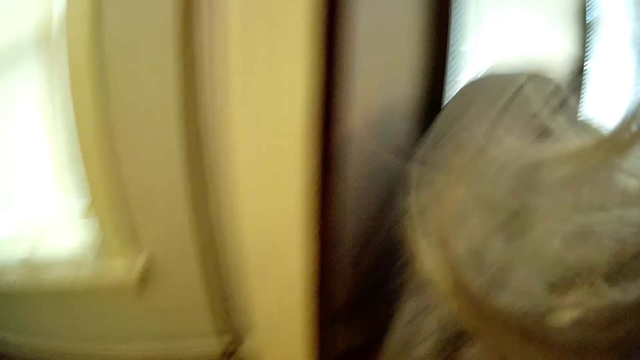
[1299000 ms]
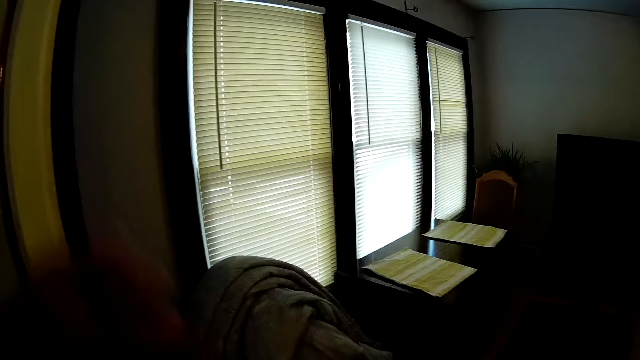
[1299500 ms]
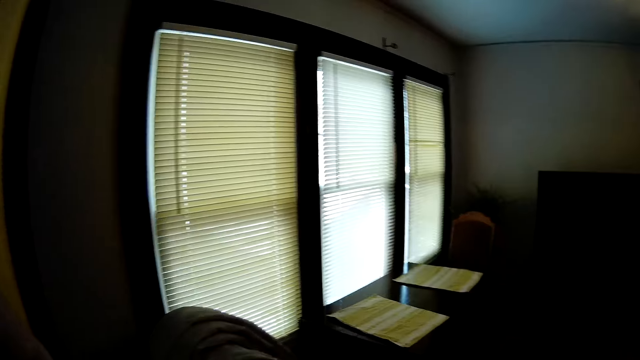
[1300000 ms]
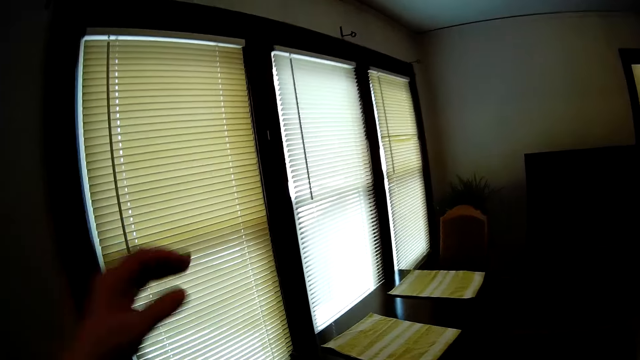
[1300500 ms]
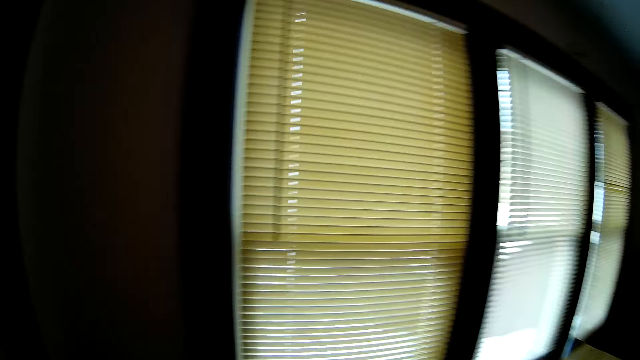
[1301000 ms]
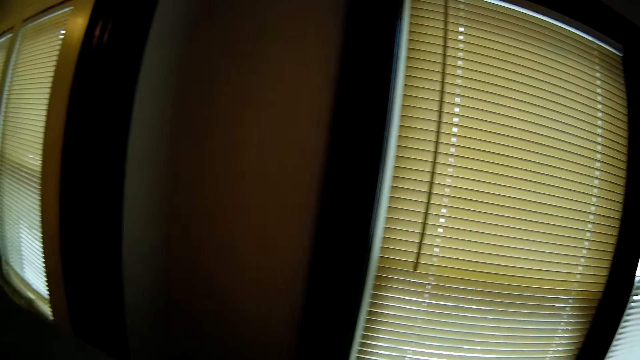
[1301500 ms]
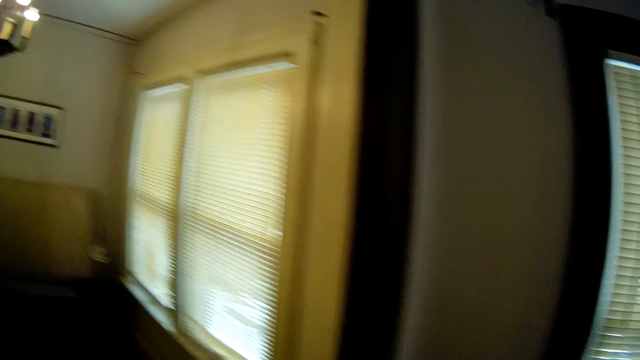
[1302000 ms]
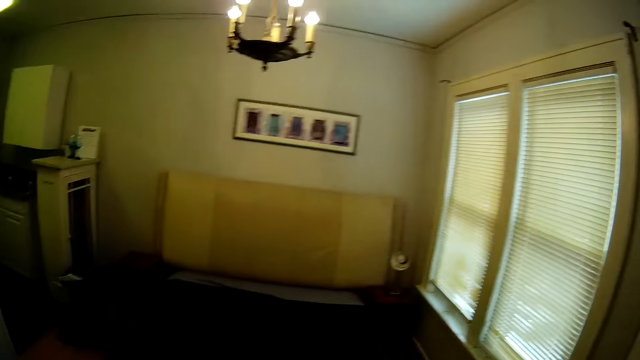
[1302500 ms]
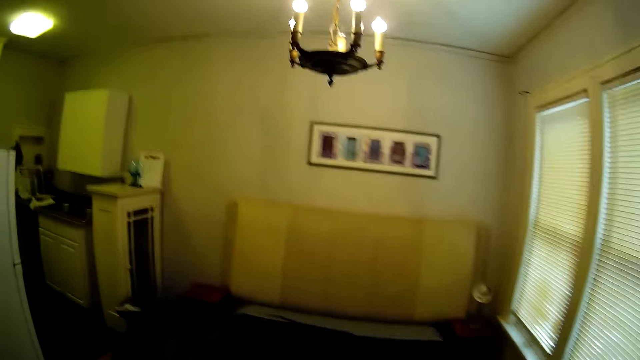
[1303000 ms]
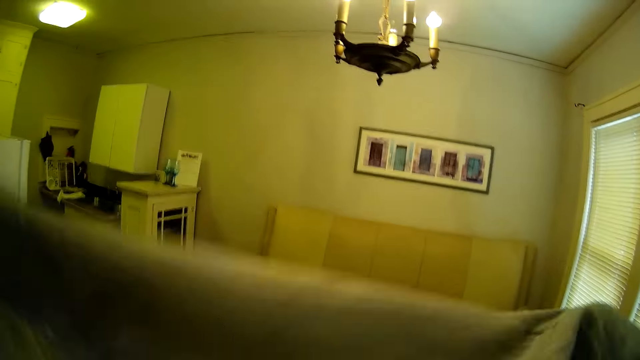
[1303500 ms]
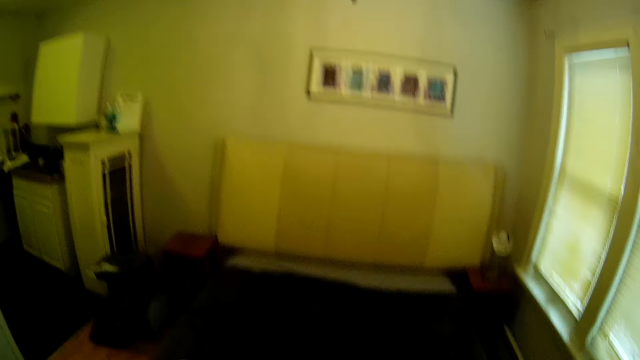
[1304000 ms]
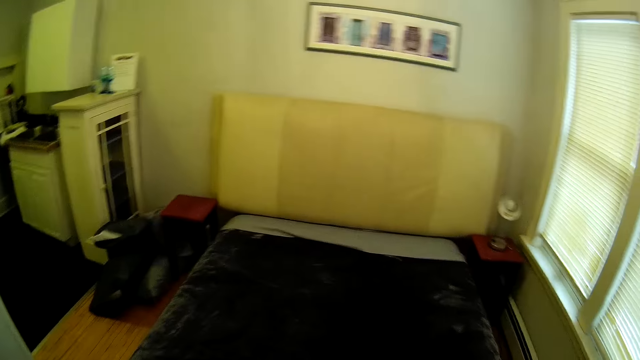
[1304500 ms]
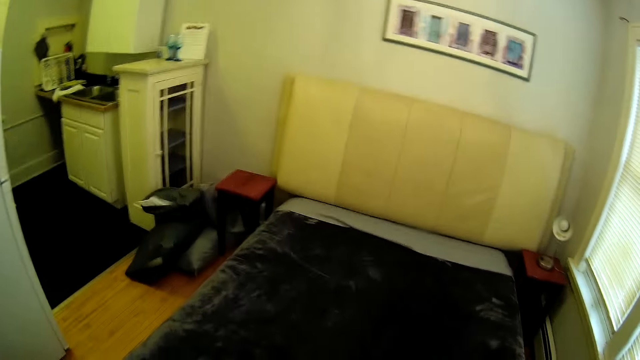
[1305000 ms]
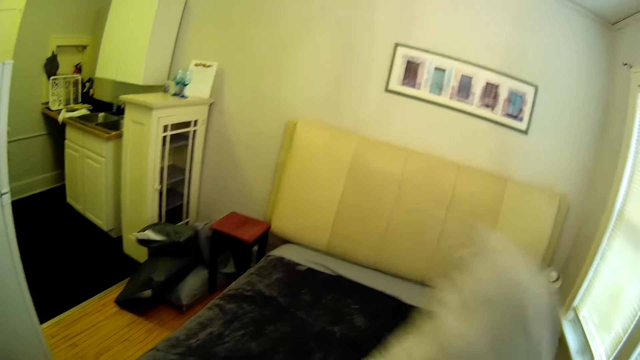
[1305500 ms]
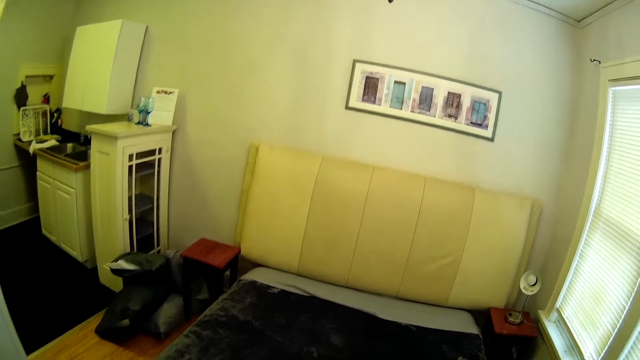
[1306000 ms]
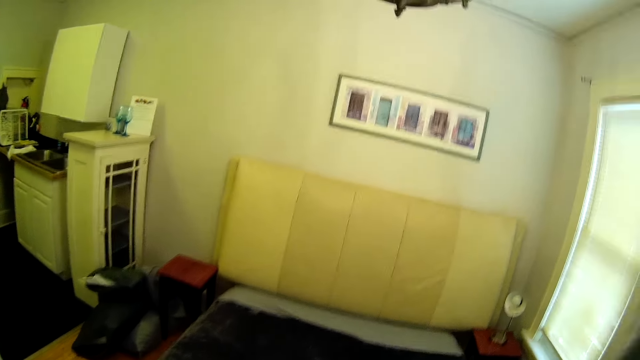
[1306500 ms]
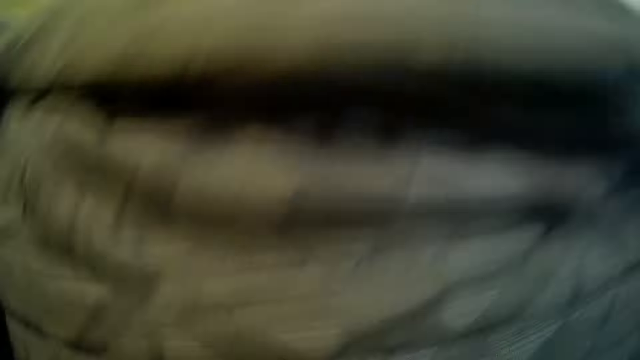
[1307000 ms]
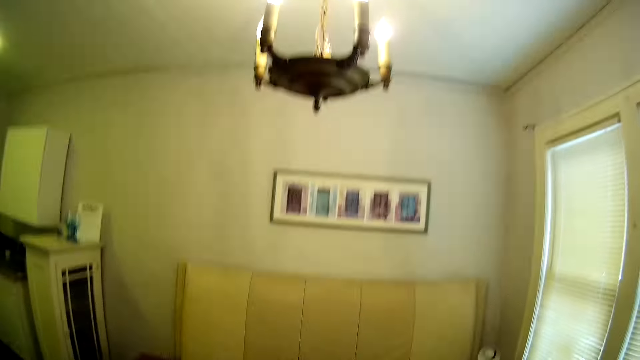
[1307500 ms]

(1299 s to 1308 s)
The camera wearer moves around the bedroom. They straighten the duvet cover.

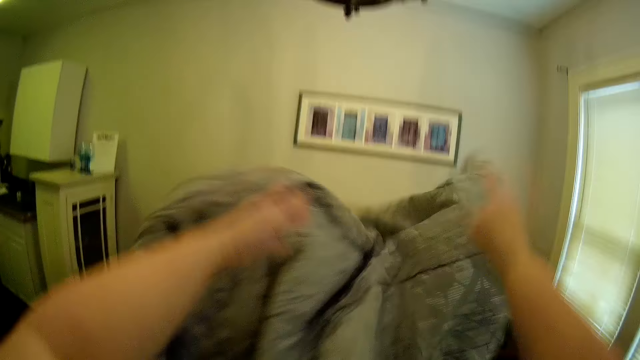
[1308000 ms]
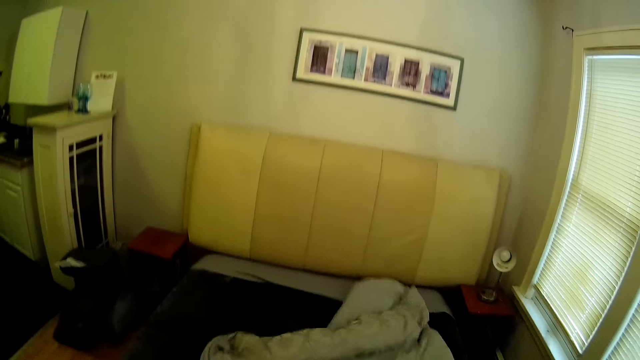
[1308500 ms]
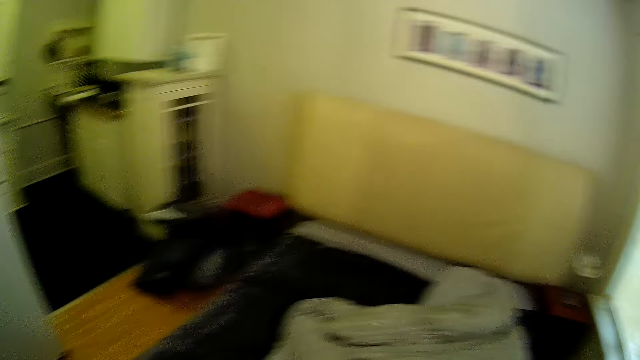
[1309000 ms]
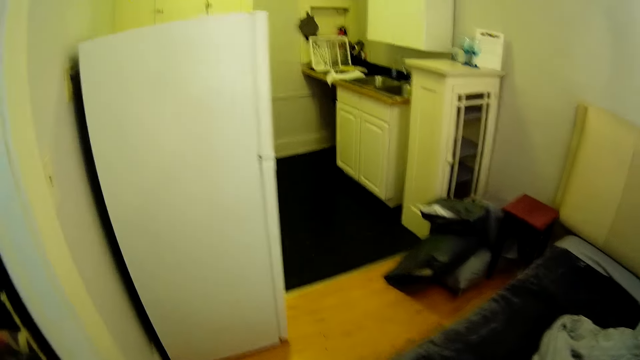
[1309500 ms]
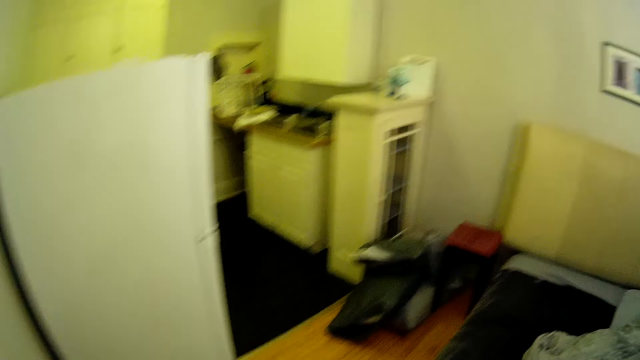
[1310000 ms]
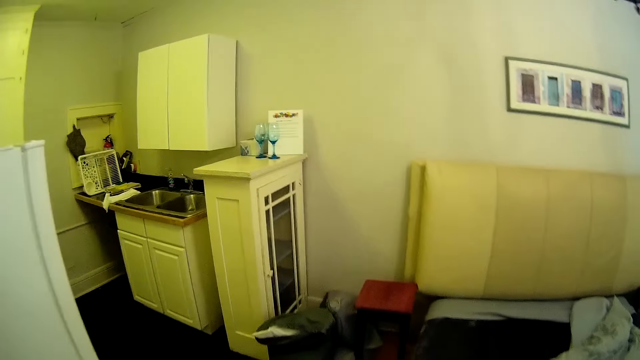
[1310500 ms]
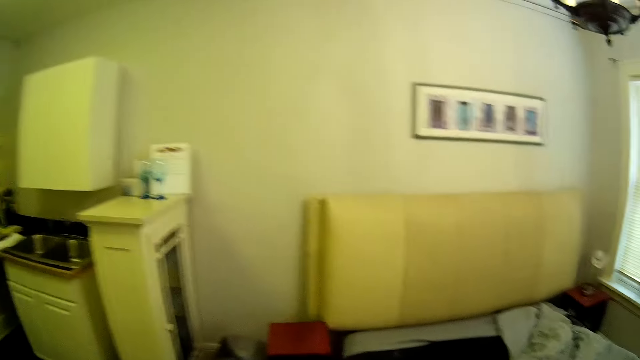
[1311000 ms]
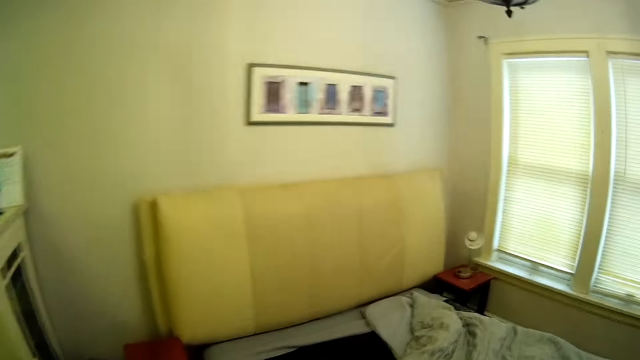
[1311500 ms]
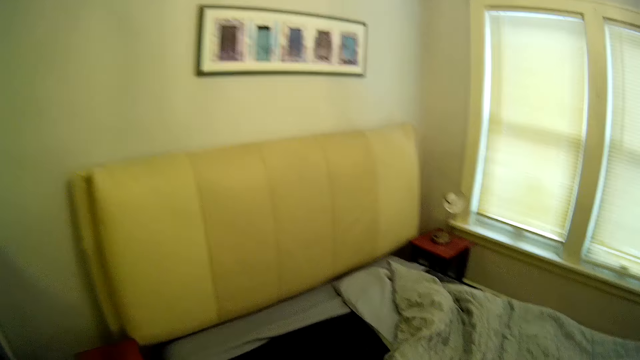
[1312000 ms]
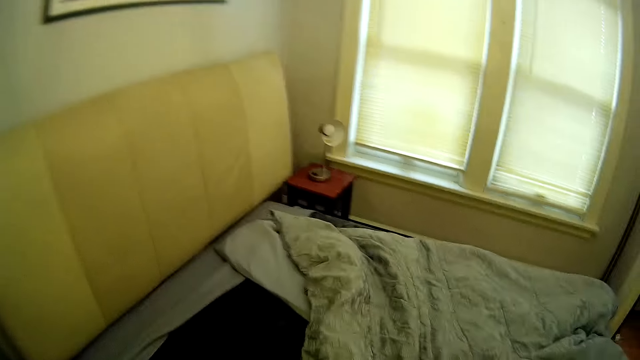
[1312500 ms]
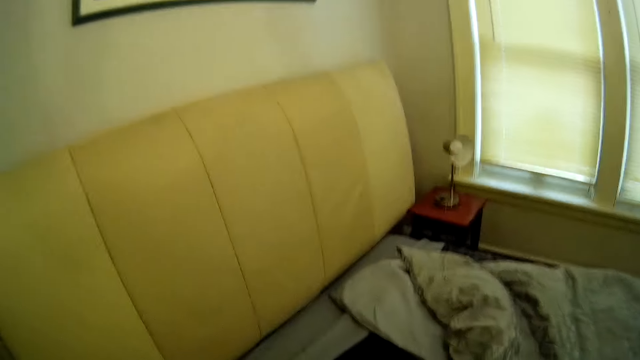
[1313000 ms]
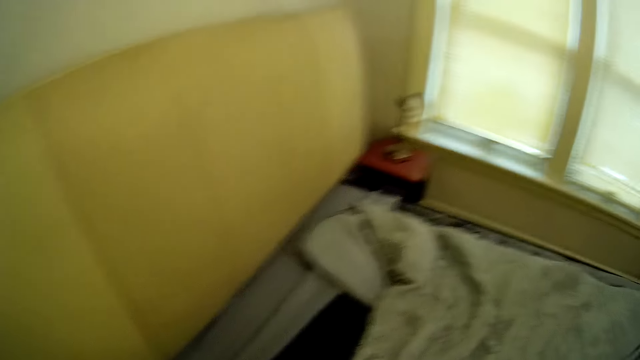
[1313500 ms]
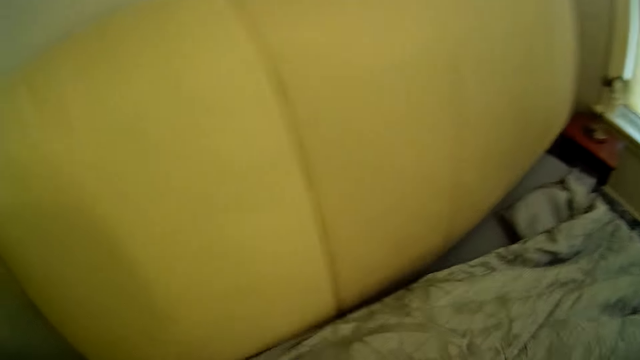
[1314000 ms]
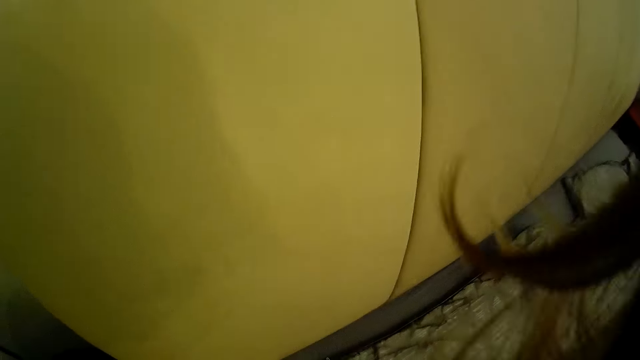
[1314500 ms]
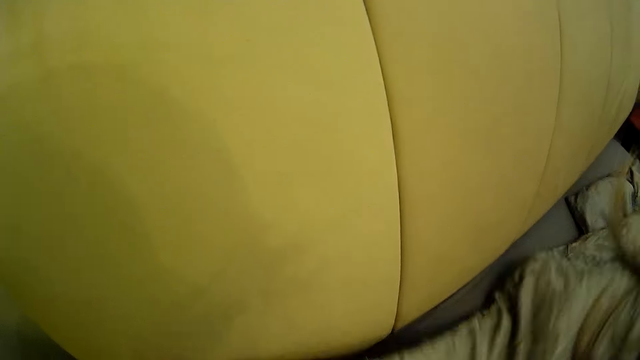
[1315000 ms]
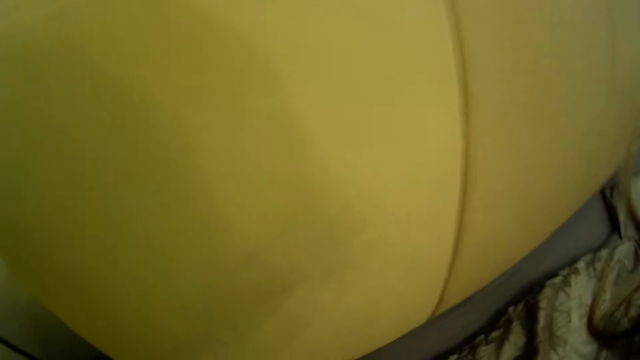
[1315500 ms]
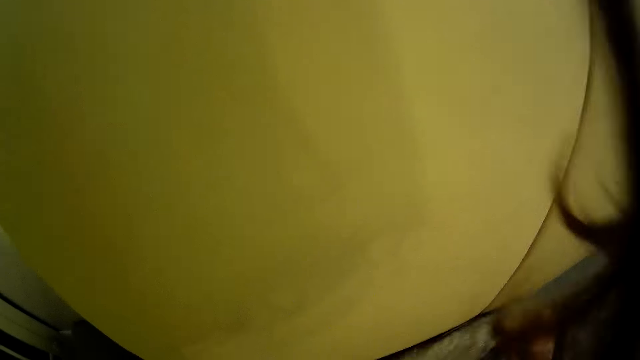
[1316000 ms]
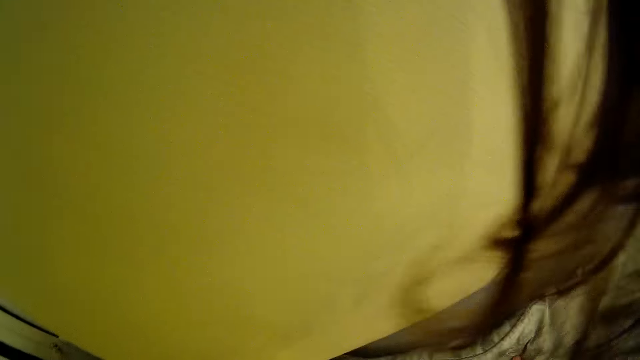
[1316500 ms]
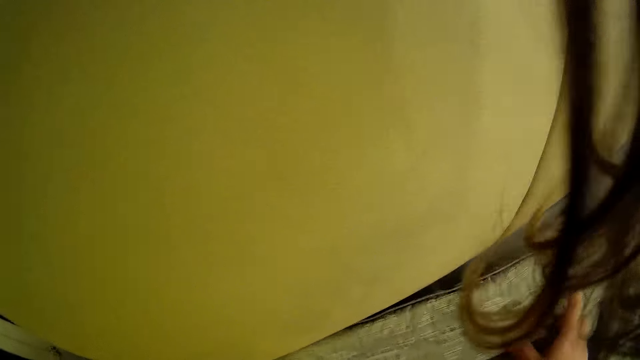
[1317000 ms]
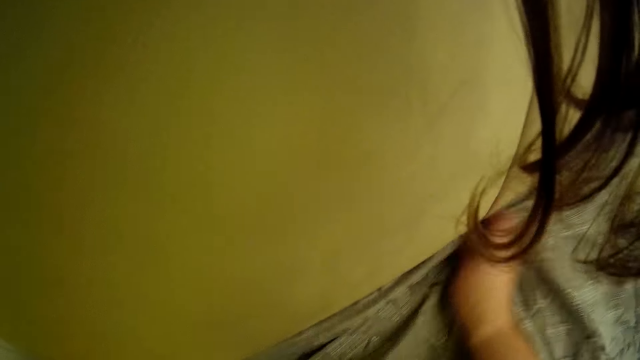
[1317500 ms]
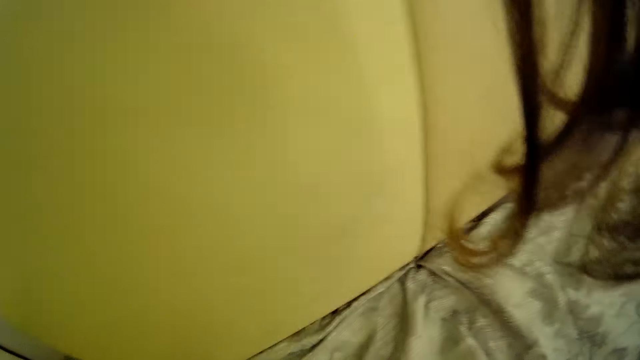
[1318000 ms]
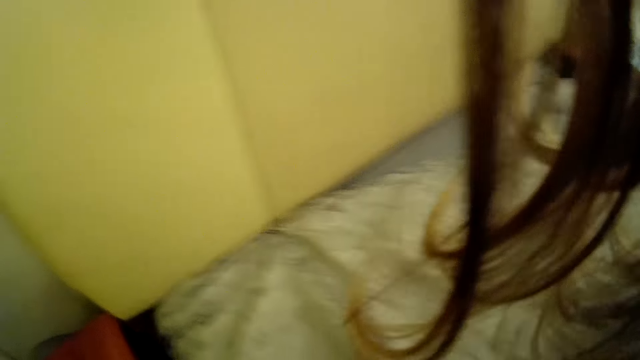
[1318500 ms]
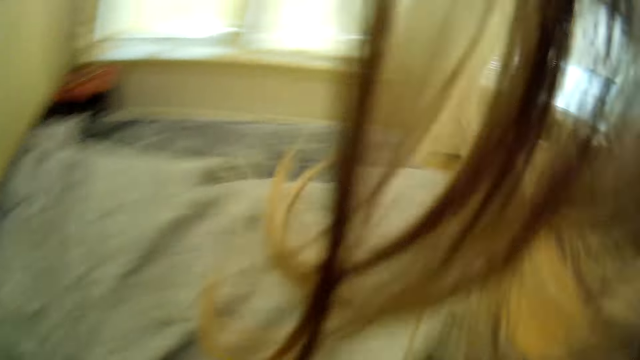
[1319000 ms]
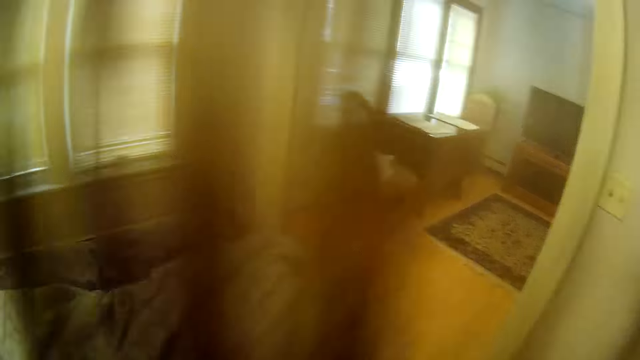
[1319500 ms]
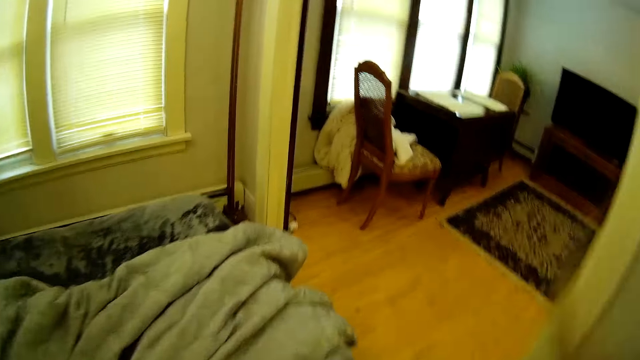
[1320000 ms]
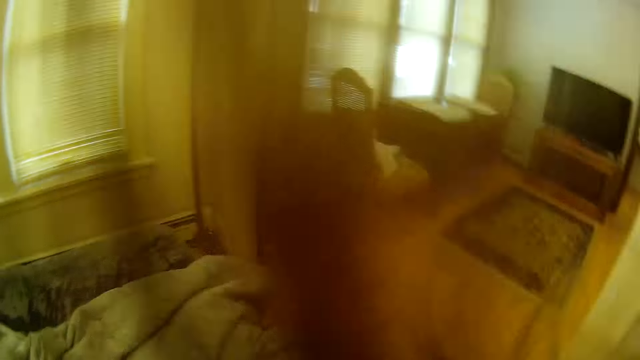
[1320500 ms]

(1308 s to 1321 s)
The camera wearer makes the bed with a duvet. They spread the duvet cover on the bed.
